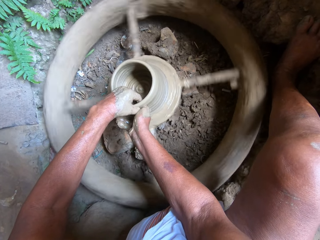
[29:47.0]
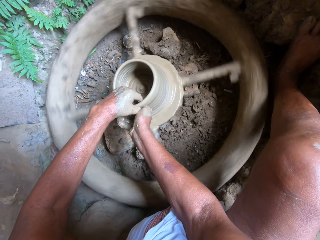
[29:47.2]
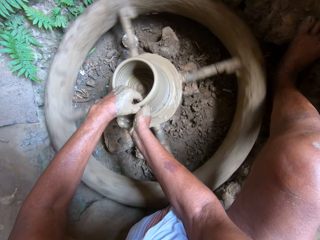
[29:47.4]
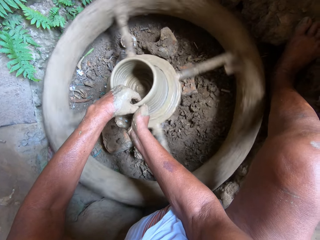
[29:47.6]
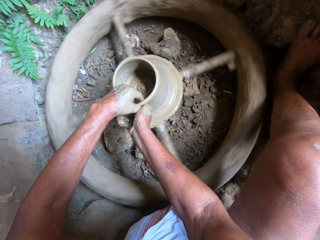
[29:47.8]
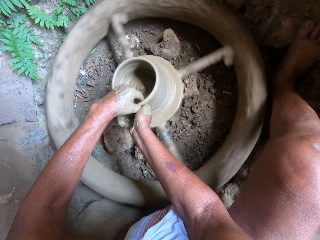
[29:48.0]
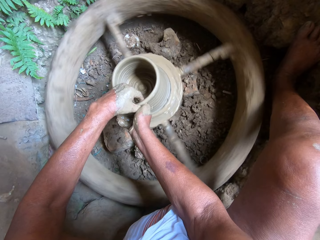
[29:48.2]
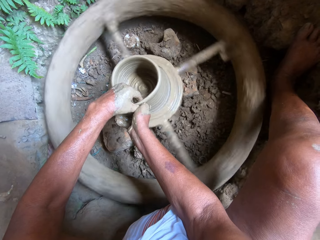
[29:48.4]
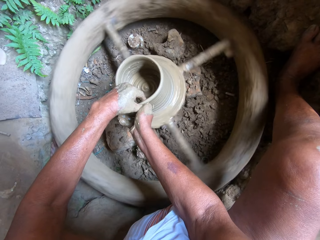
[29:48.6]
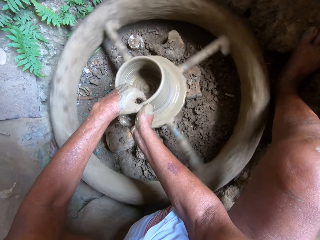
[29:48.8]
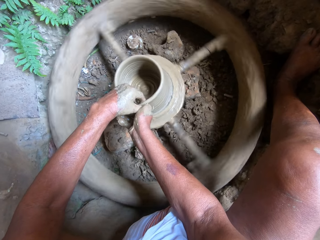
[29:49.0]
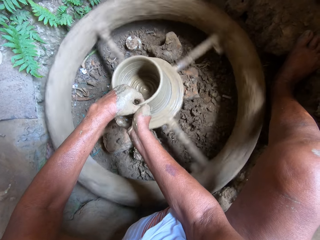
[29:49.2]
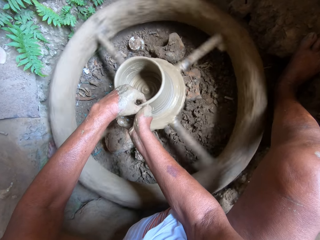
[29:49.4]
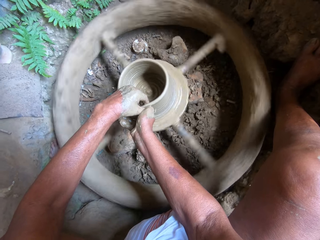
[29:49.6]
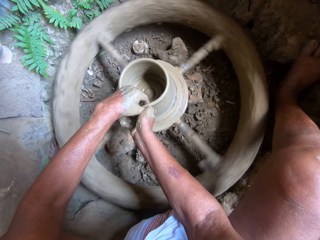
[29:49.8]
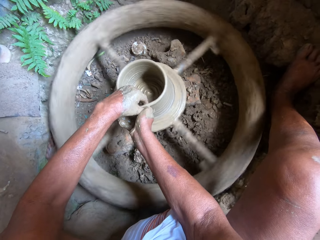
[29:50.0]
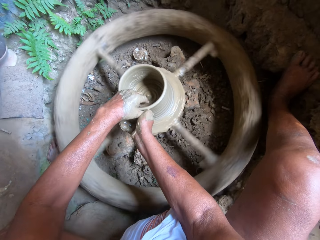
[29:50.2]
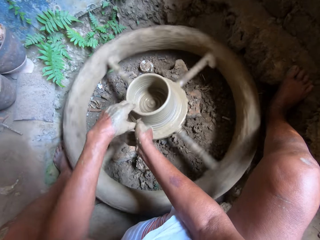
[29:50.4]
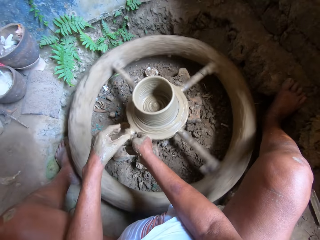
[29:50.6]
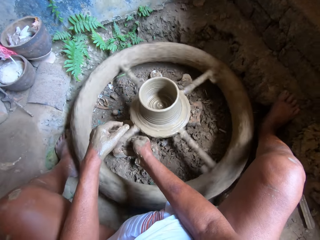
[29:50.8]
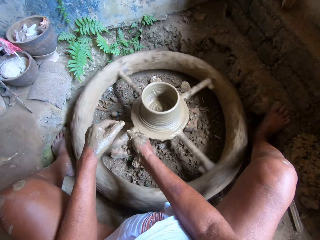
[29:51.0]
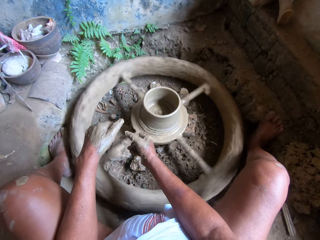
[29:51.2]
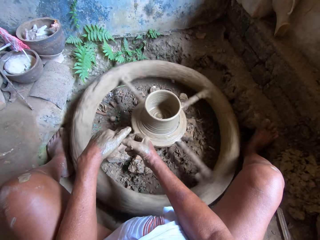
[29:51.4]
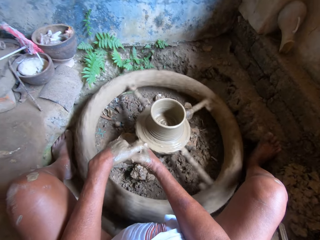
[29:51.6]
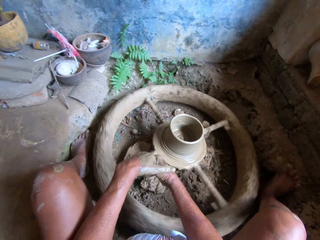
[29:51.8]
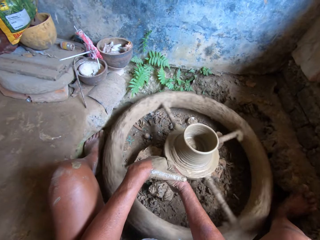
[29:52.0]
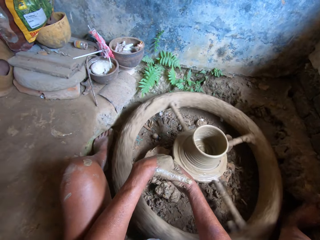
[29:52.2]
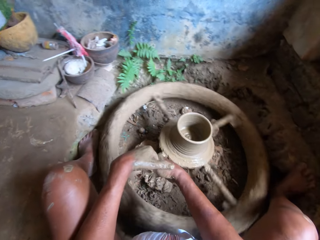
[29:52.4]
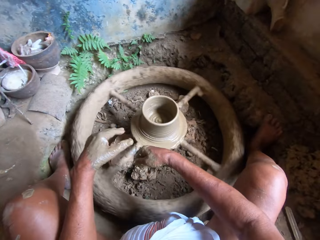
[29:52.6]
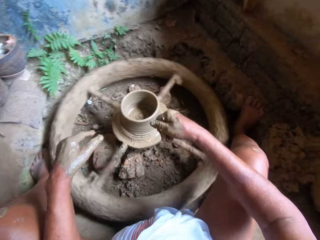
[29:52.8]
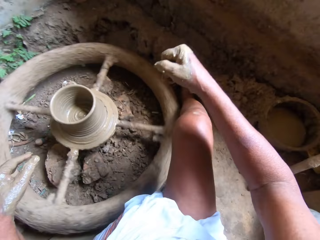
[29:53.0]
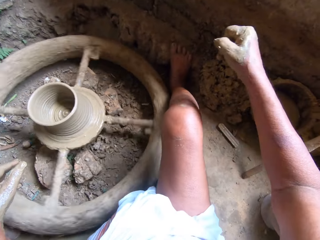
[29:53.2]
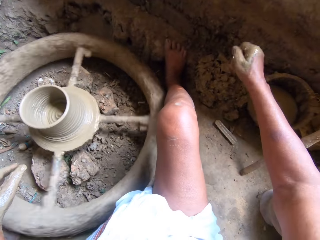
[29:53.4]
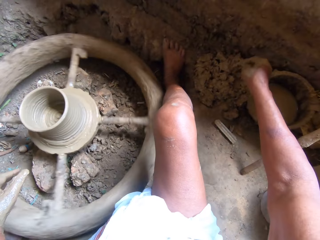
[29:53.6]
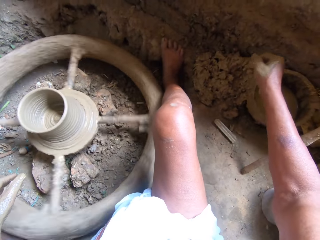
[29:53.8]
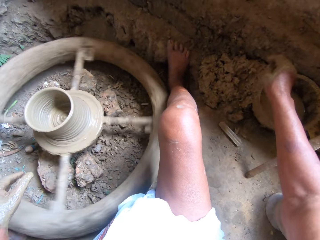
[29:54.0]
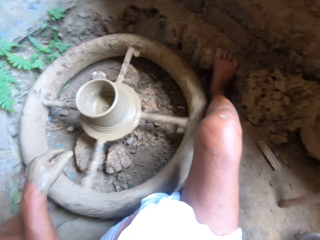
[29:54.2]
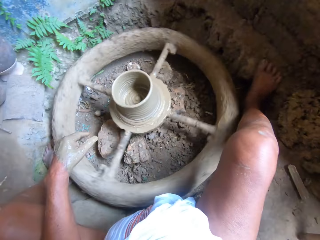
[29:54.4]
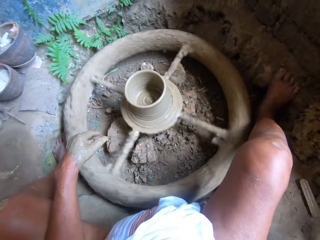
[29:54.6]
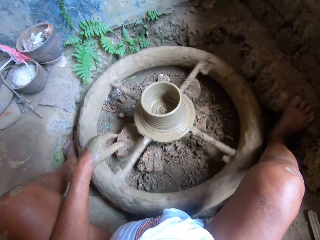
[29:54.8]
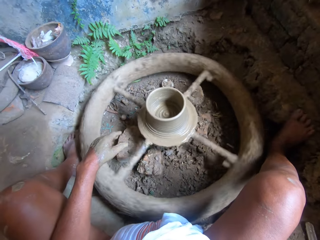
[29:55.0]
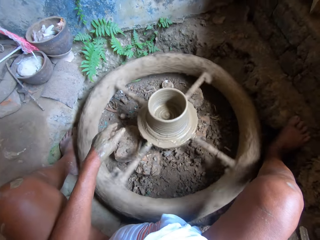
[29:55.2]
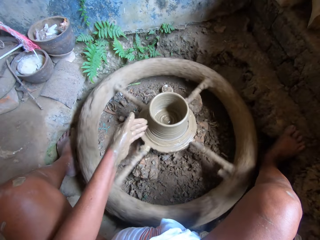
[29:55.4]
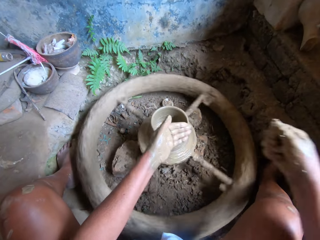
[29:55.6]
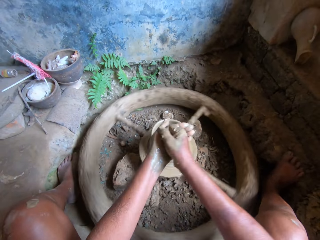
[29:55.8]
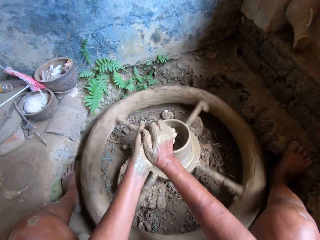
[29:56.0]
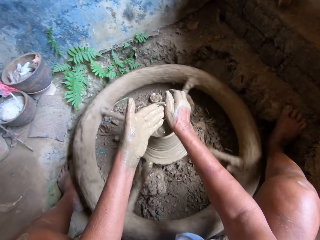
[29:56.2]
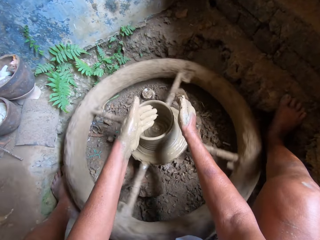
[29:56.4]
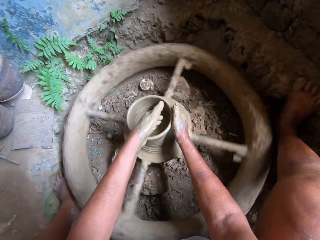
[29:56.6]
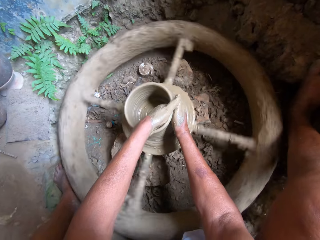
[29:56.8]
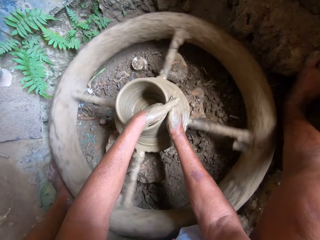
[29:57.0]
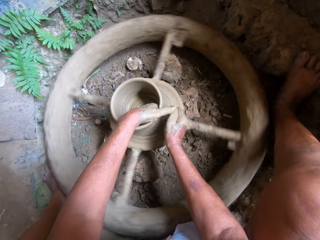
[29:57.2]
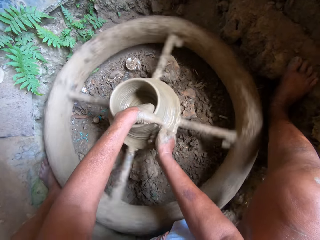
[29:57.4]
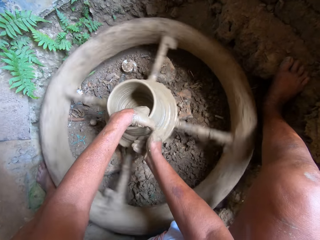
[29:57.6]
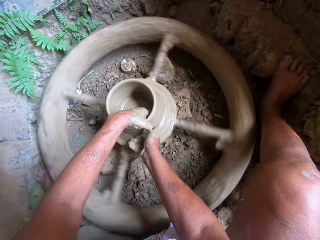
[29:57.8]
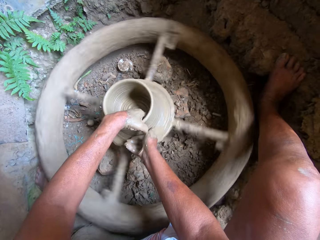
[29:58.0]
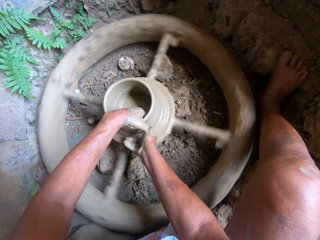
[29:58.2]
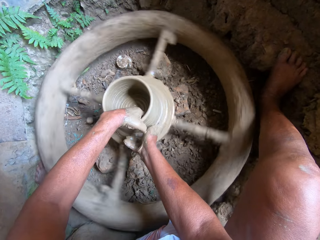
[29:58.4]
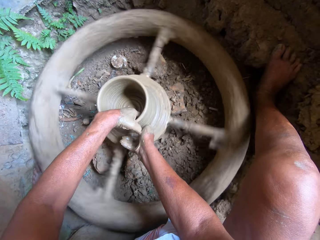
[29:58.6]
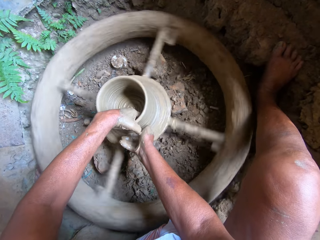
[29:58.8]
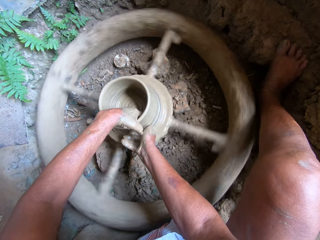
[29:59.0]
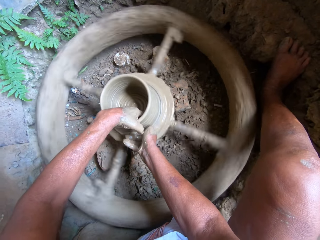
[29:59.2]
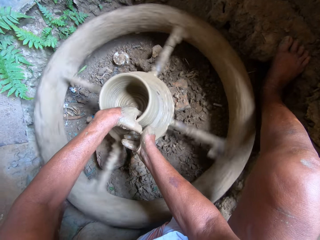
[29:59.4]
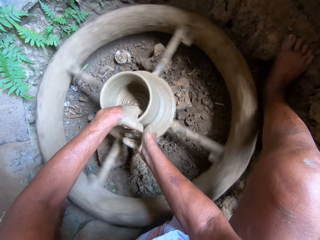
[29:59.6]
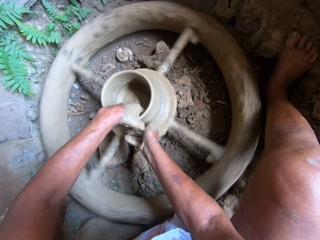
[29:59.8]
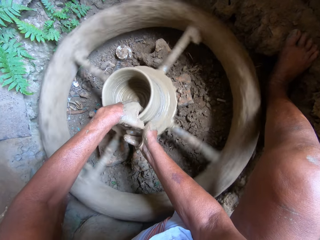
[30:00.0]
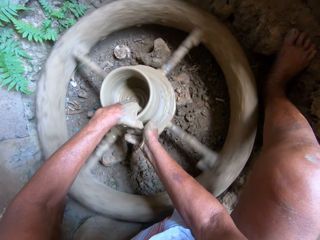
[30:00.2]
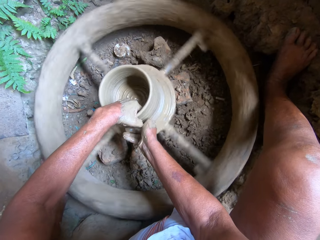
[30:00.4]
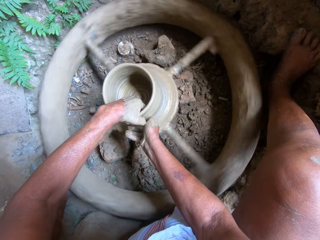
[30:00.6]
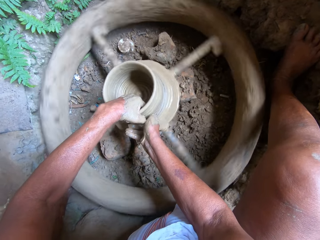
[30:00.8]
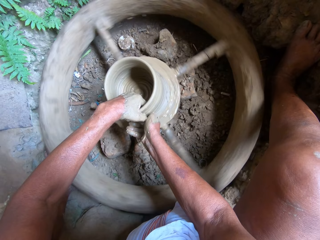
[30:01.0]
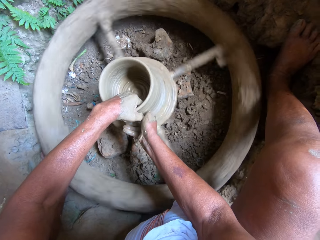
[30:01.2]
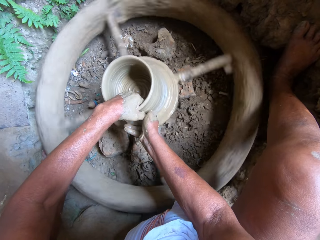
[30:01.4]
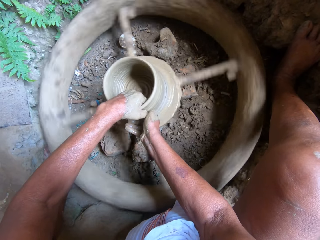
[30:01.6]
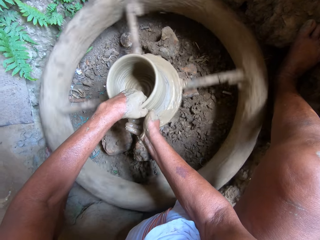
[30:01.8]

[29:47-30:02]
The camera wearer wipes her left hand with her right hand. She splashes some clay slip off her right hand. She drops the clay. She rubs her hands and wets the hands. She moulds the clay pot on the throwing wheel with both hands.

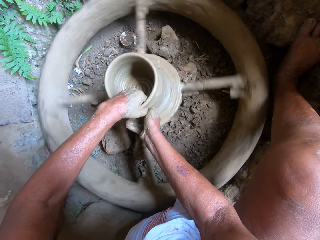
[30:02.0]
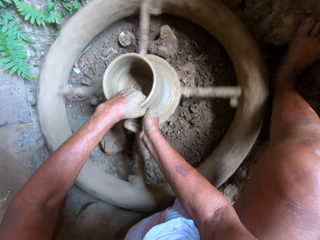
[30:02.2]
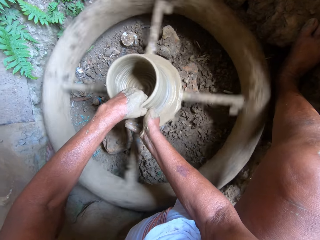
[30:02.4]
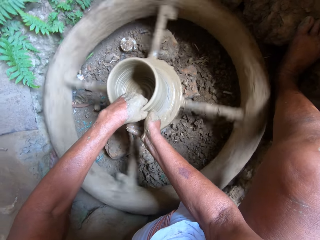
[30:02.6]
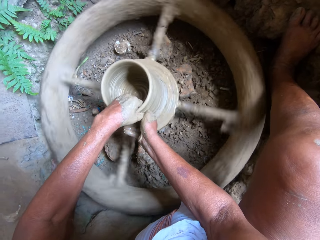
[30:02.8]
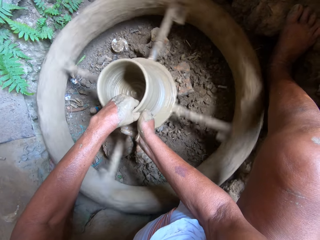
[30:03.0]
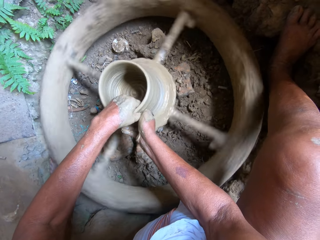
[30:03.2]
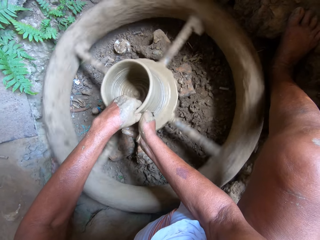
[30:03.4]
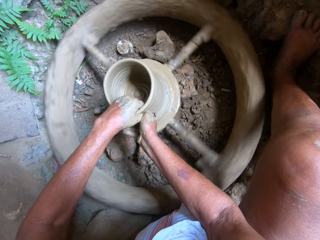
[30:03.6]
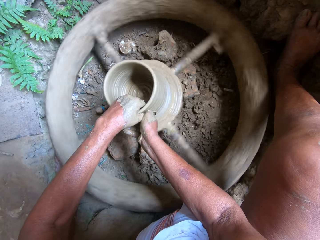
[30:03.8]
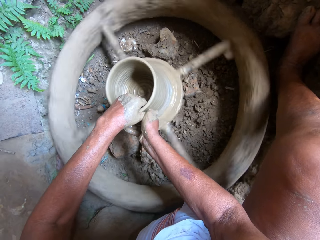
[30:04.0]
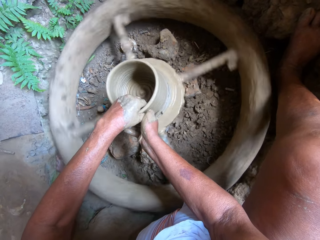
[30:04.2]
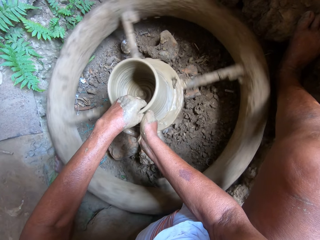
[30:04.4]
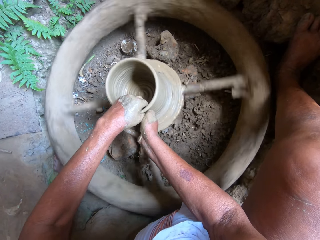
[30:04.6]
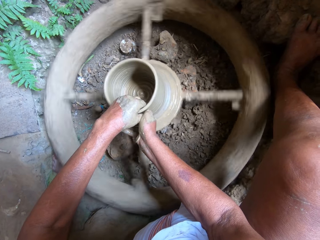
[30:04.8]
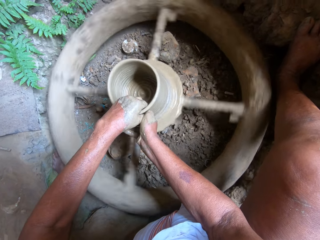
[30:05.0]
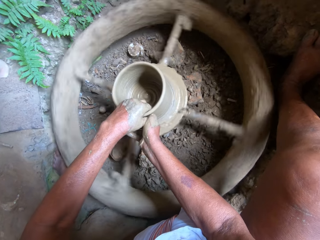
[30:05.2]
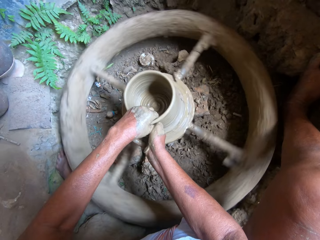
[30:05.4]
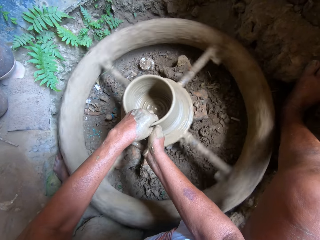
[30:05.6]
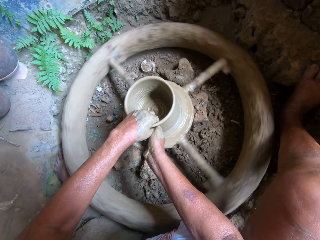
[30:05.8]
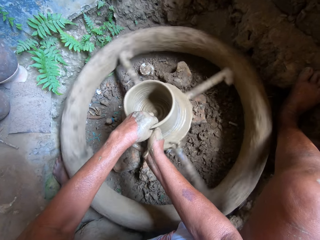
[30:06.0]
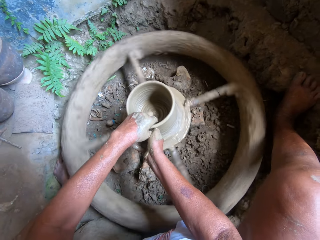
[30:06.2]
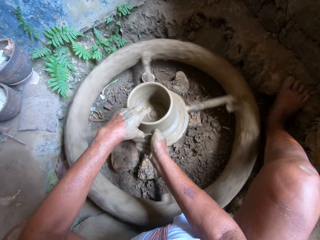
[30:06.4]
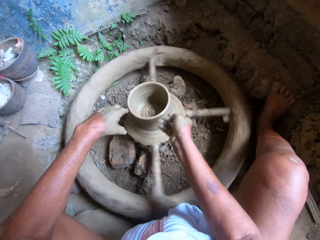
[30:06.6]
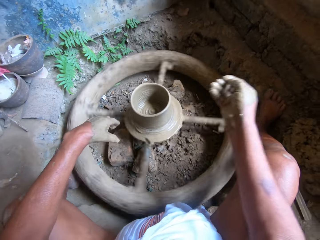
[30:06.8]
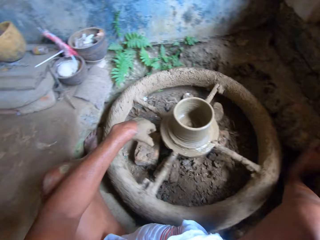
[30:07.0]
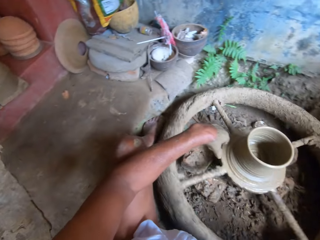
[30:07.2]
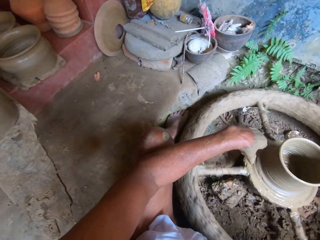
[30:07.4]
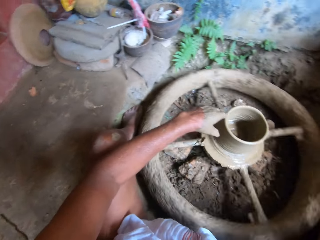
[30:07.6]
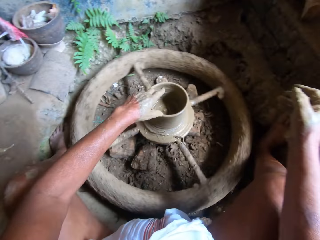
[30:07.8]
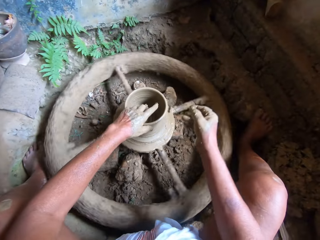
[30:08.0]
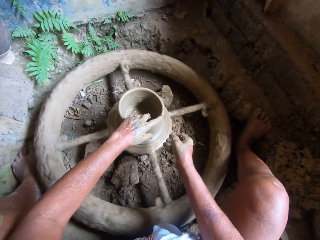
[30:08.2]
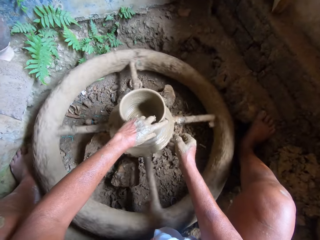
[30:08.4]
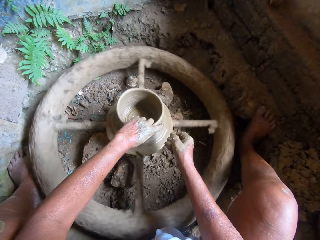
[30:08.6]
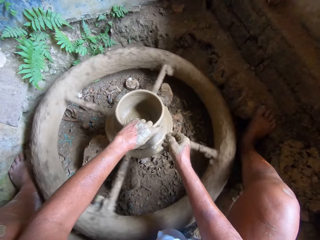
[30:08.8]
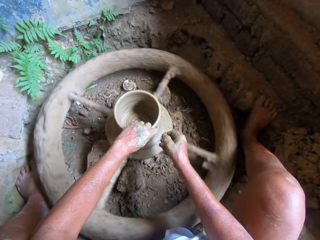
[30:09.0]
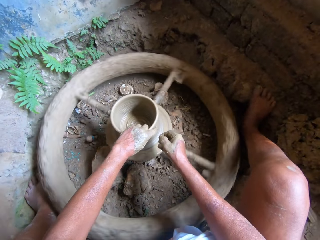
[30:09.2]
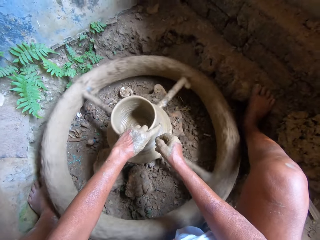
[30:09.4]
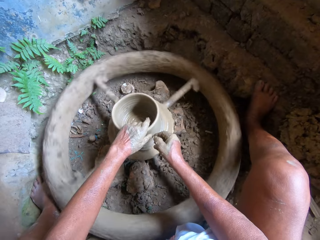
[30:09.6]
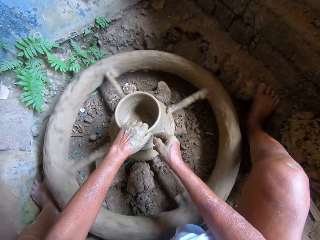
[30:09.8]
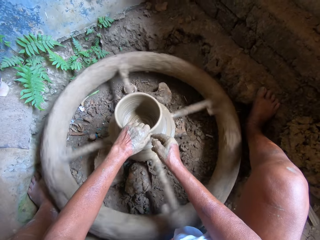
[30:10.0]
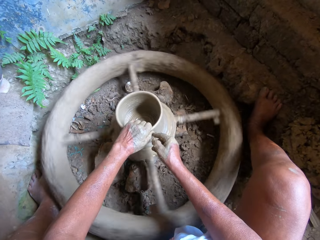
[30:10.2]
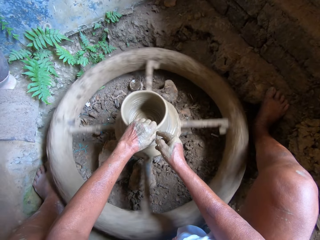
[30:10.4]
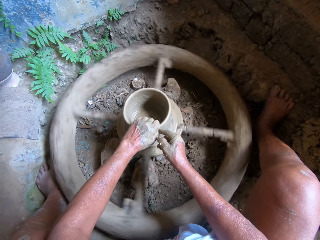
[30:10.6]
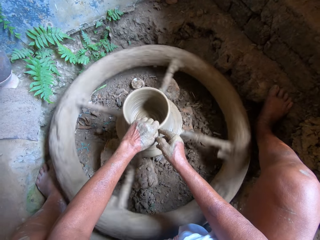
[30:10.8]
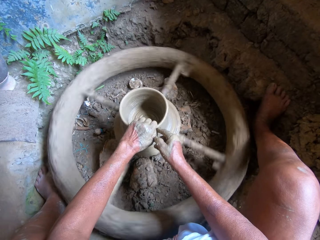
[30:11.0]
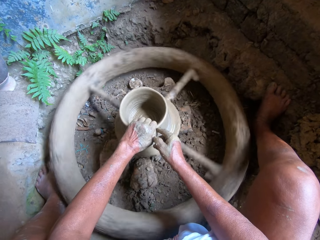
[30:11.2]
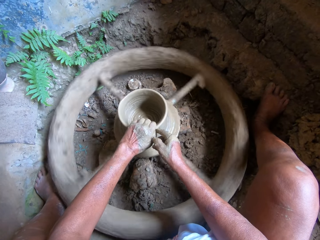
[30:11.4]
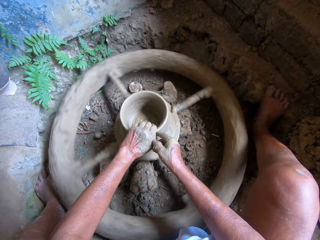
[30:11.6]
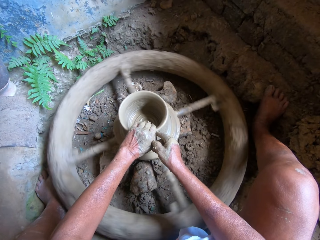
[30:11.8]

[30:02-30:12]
The camera wearer splashes some clay slip off her right hand. She wets the hand. She moulds the clay pot on the throwing wheel with her left hand. She supports her left hand on the clay pot on the throwing wheel with her right hand.
